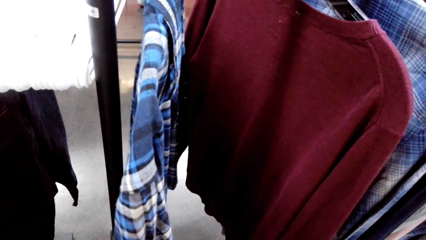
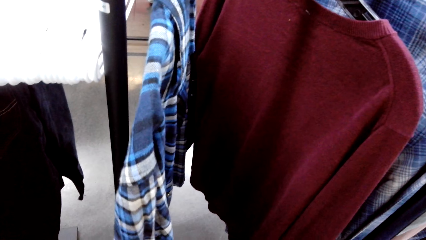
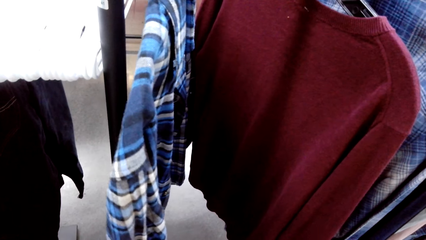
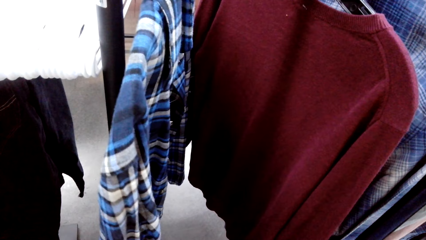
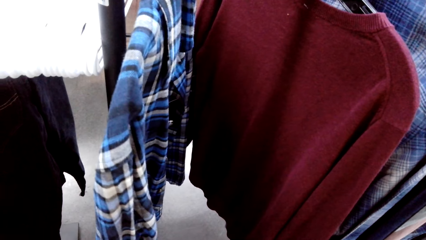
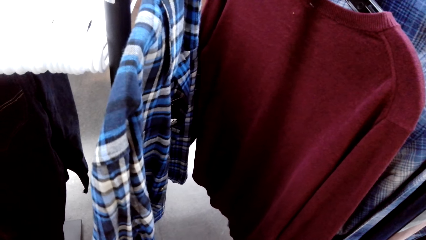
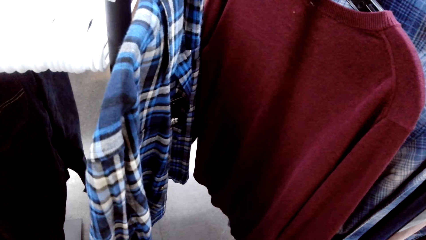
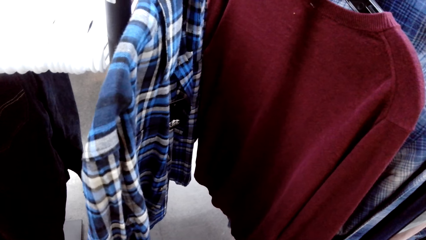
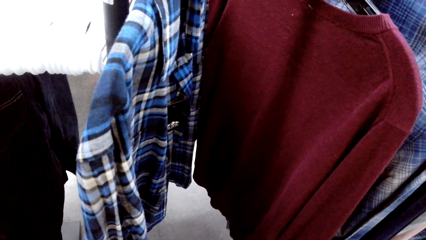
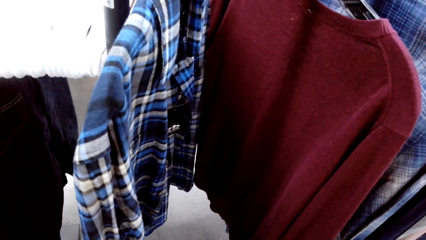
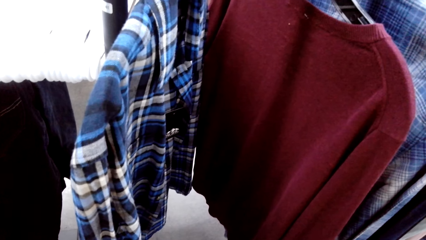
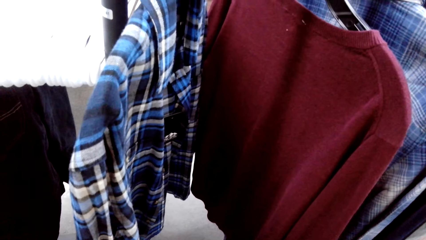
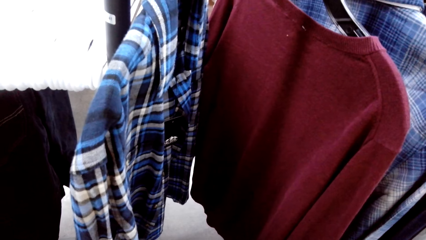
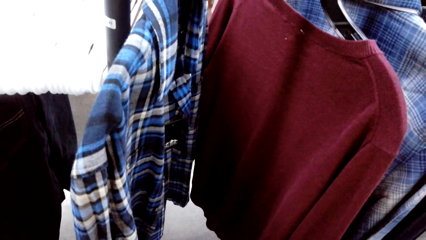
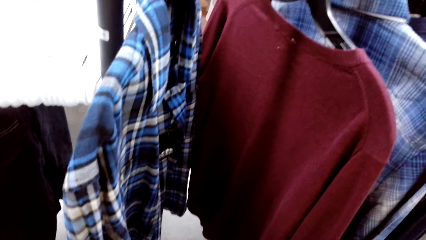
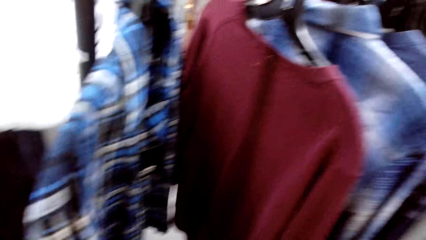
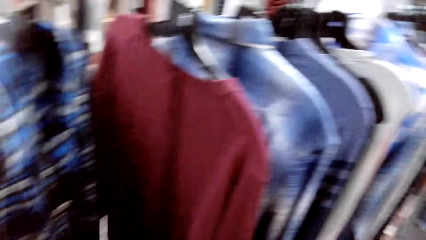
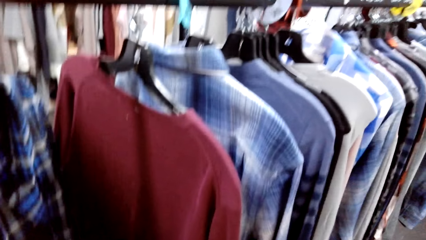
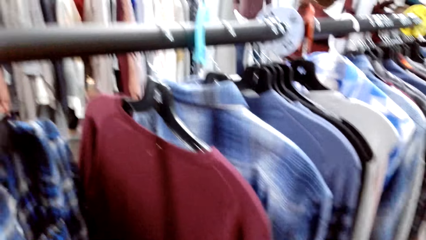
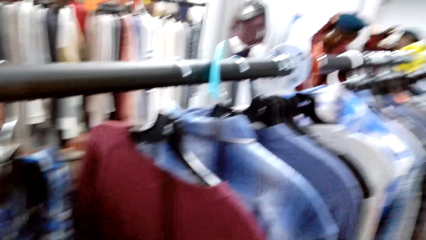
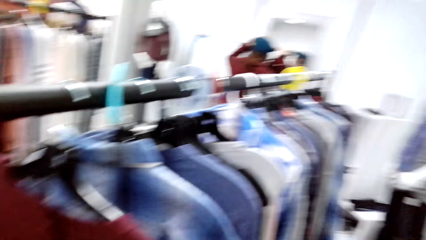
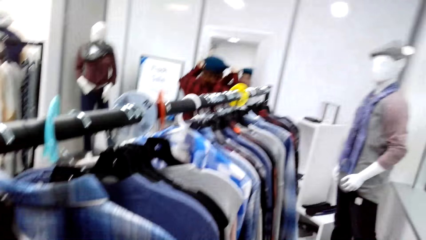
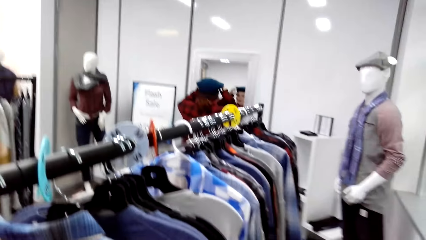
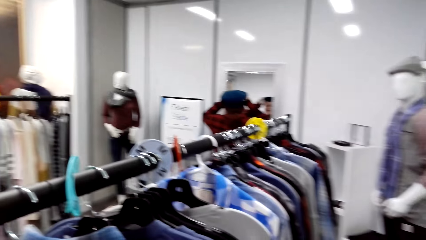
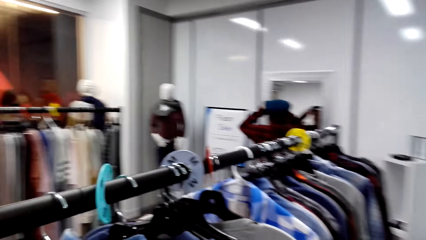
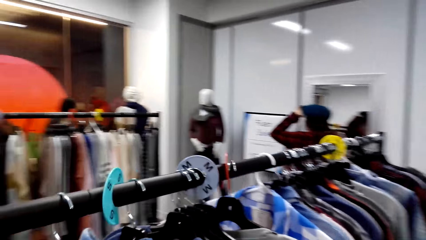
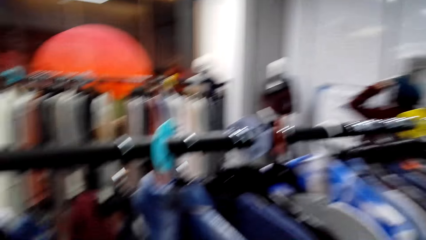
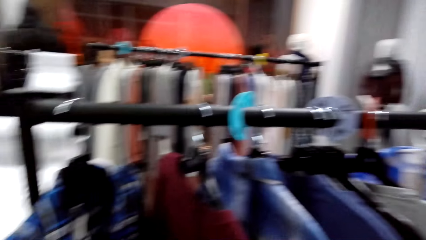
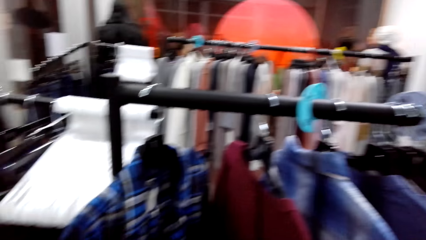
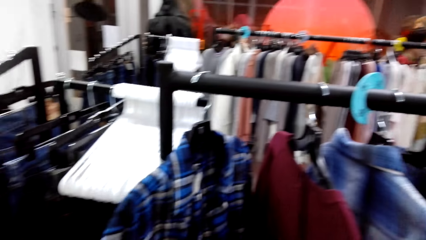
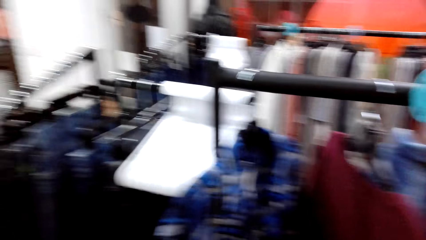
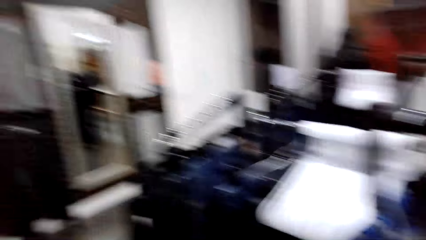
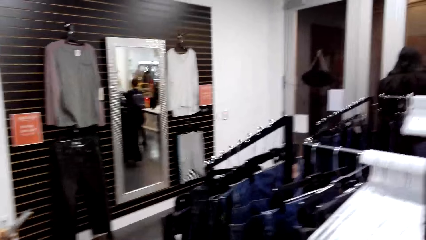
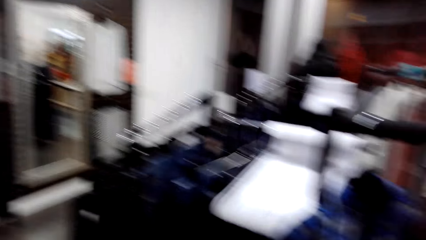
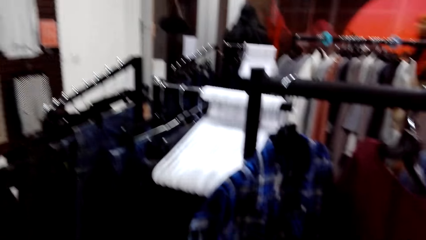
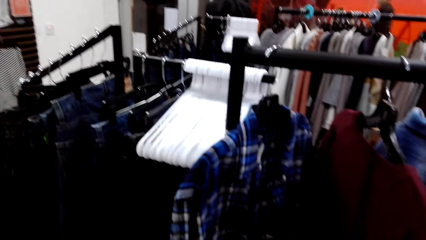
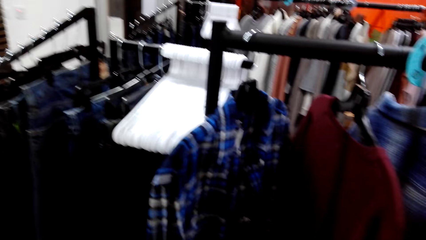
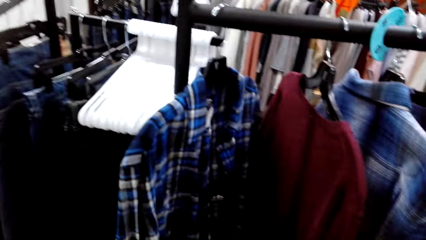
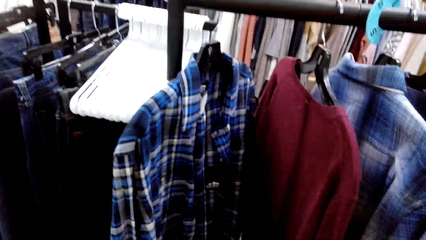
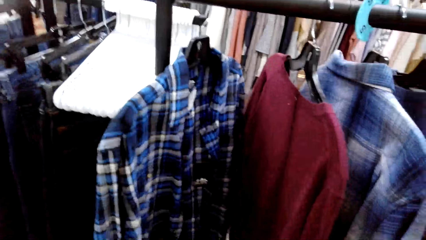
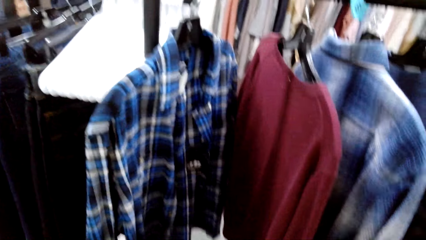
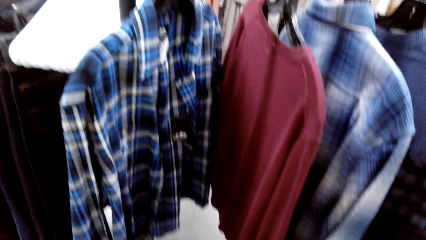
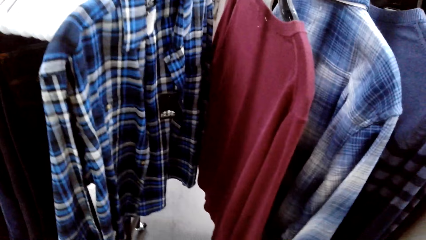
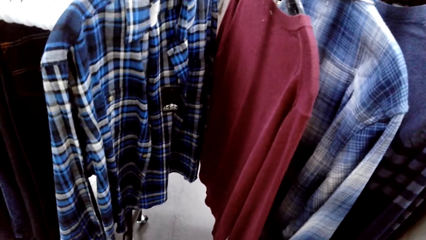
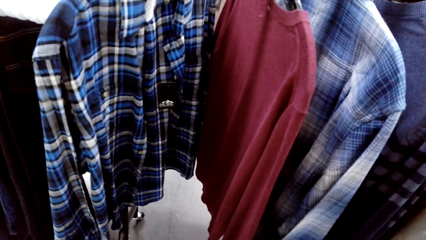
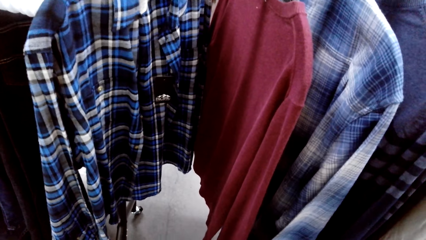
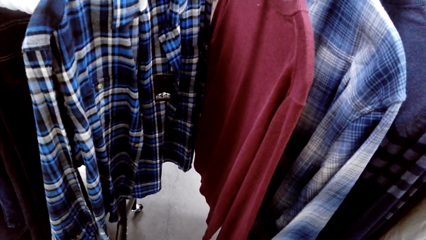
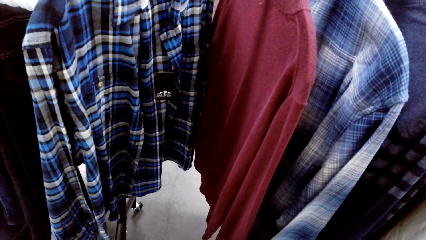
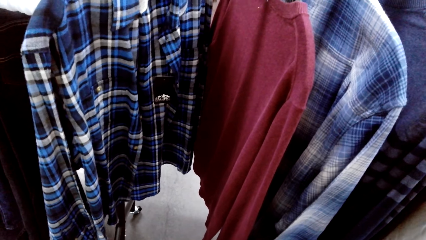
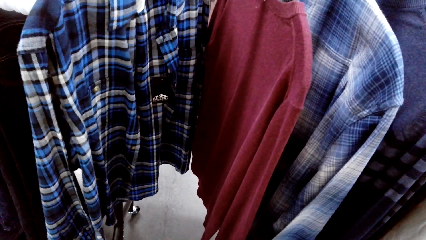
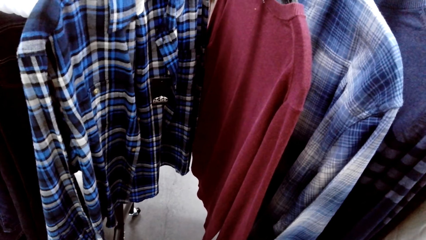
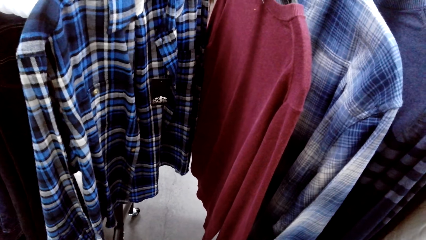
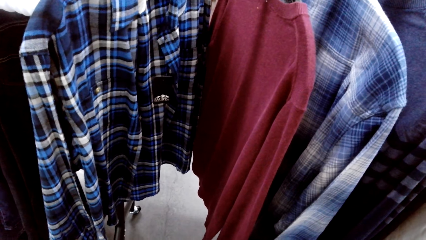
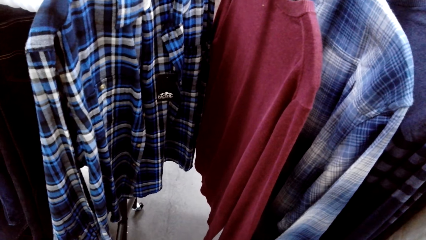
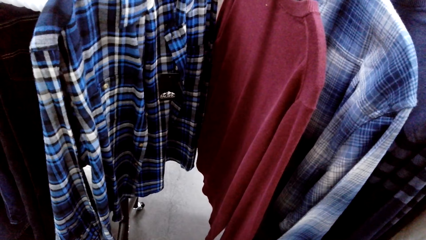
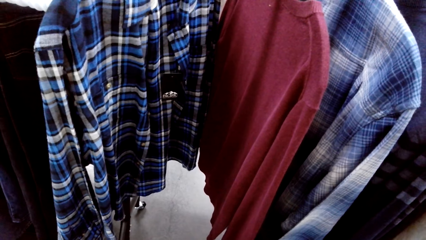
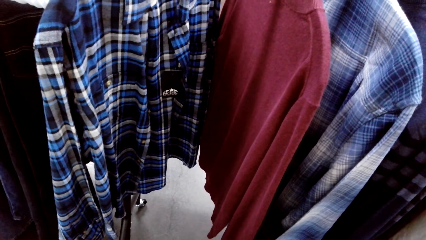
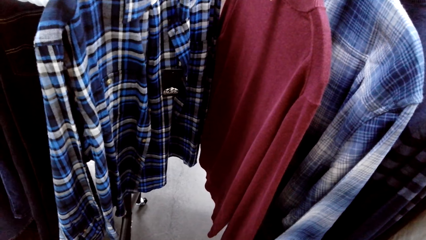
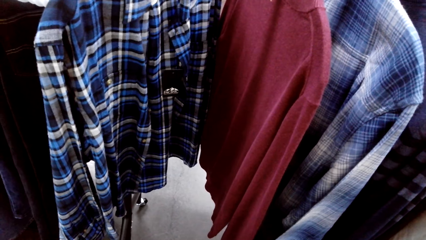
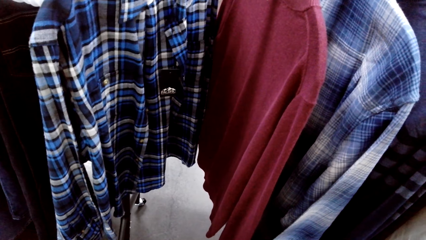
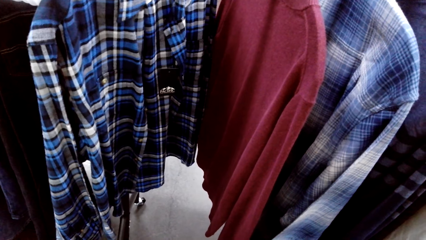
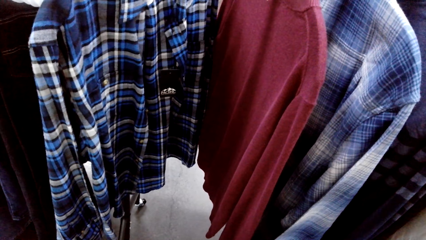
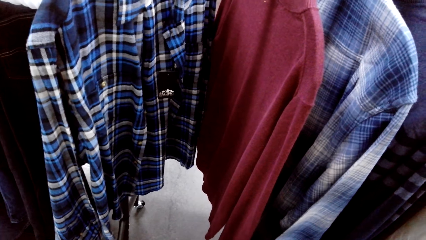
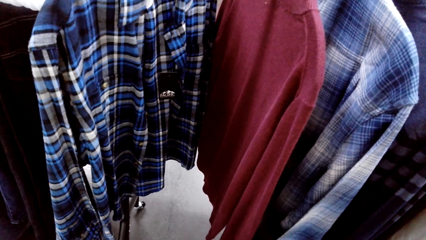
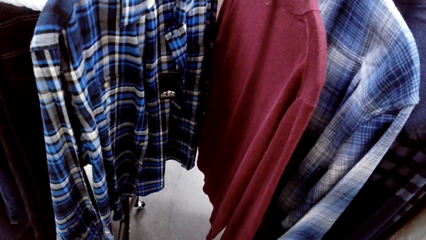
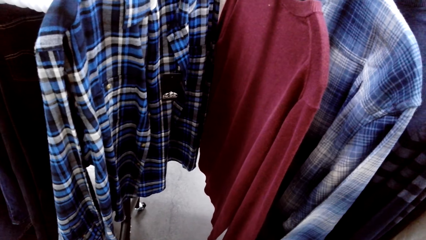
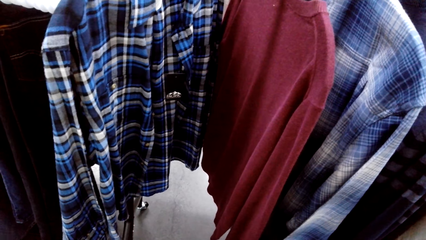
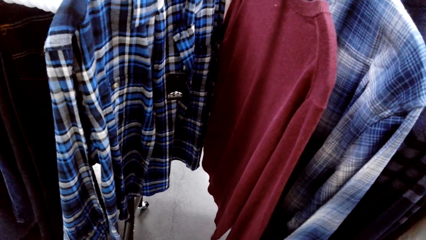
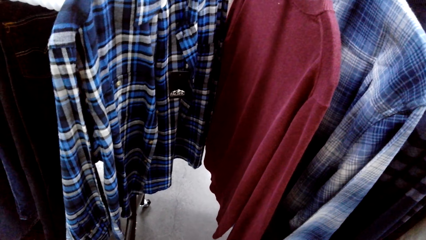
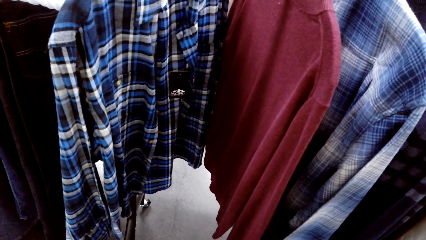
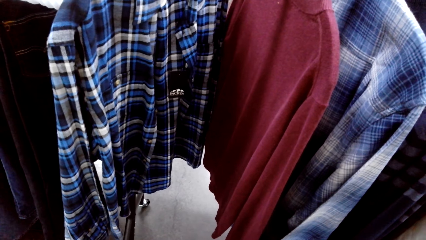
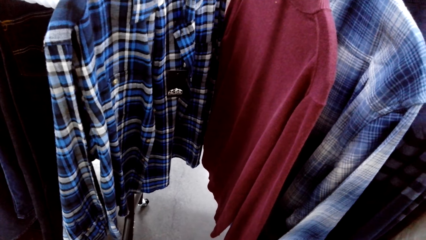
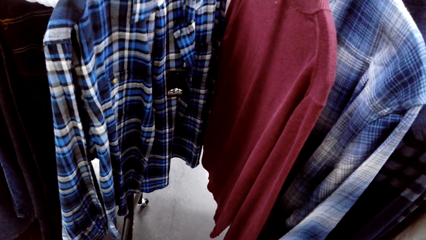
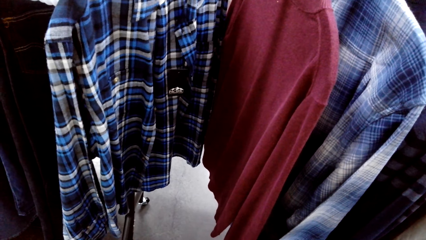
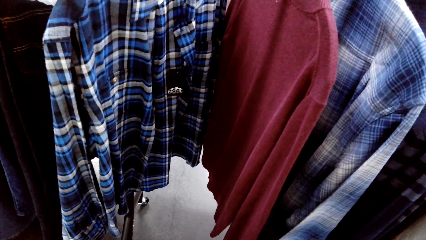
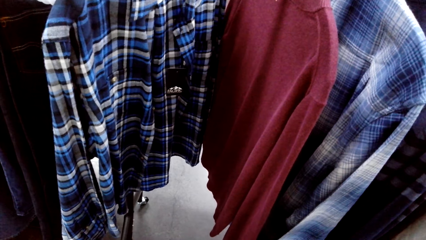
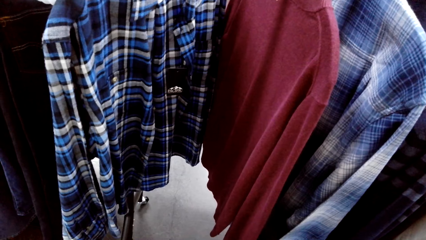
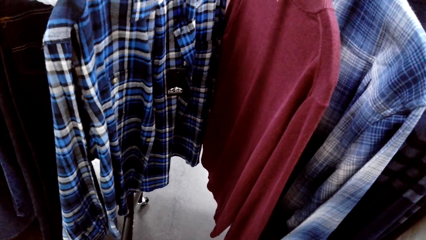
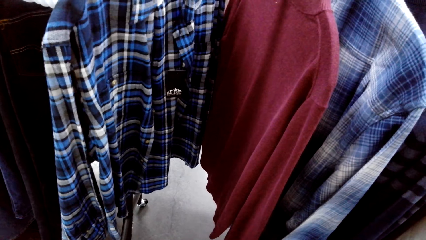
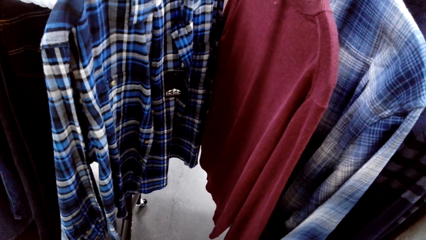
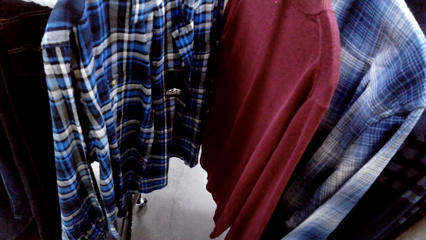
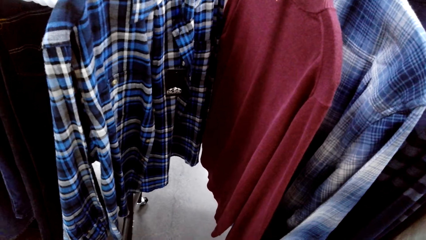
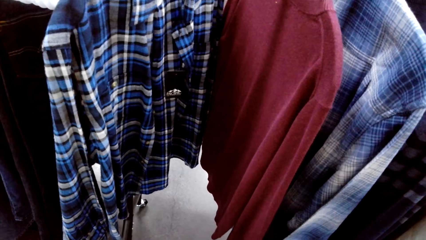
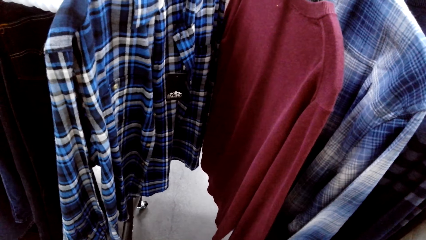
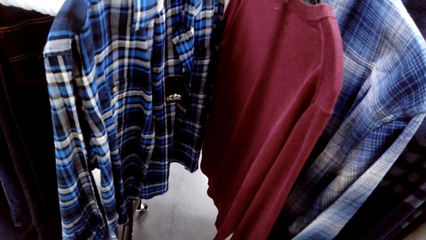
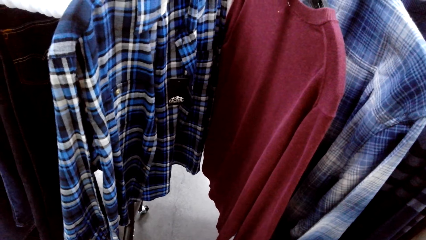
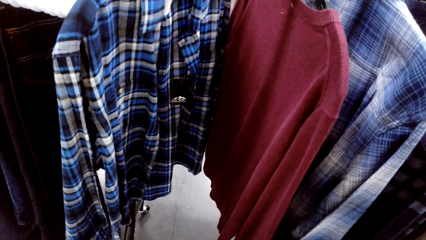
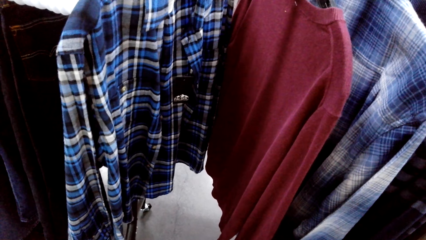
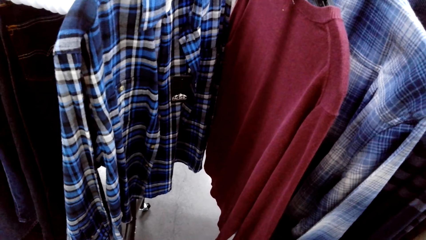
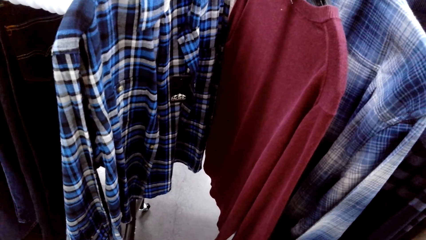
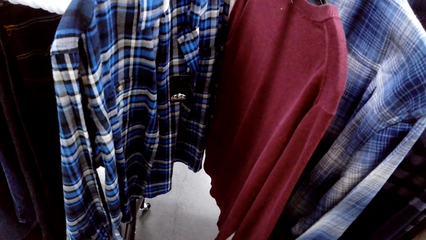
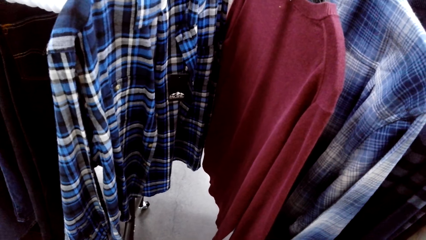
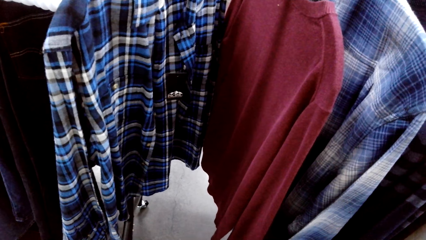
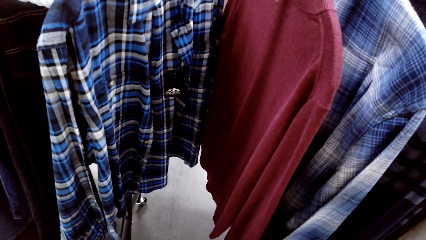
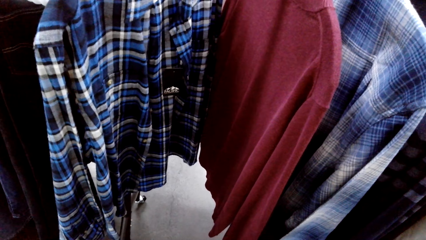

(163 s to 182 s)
The camera wearer looks around the hanging line. They stare at a shirt on the hanging line.
